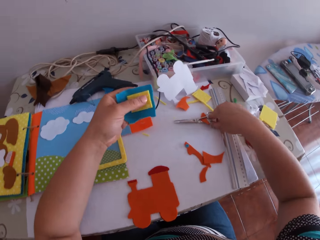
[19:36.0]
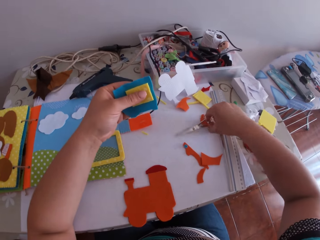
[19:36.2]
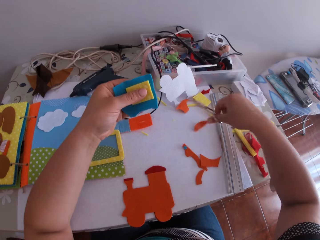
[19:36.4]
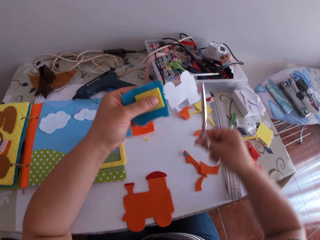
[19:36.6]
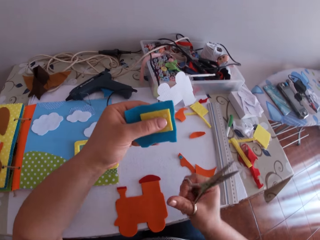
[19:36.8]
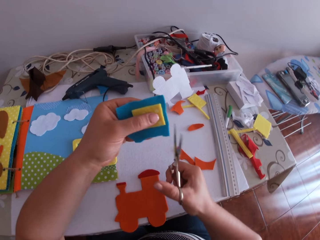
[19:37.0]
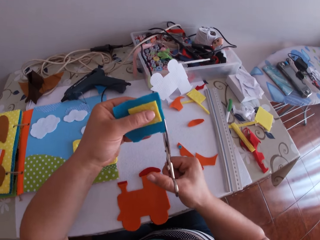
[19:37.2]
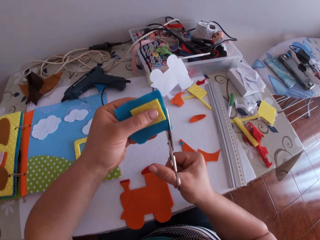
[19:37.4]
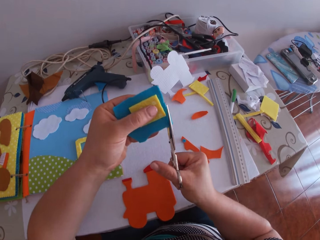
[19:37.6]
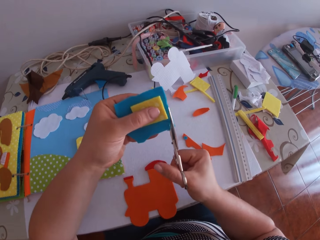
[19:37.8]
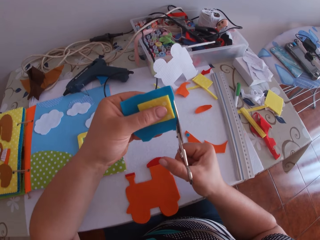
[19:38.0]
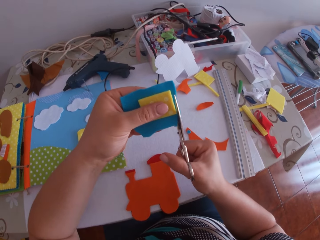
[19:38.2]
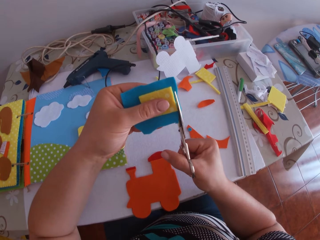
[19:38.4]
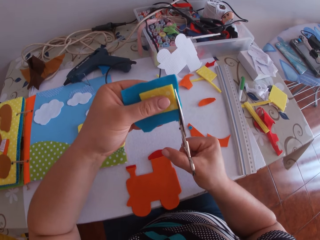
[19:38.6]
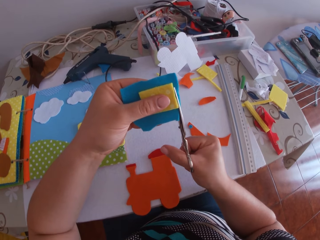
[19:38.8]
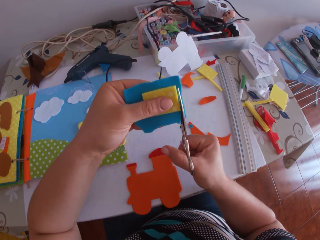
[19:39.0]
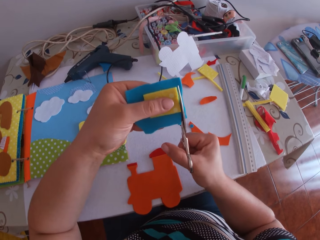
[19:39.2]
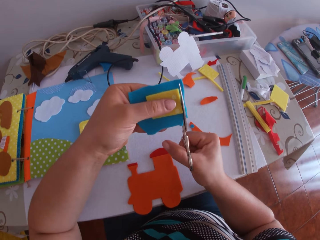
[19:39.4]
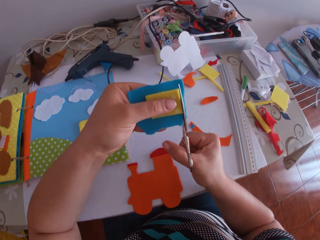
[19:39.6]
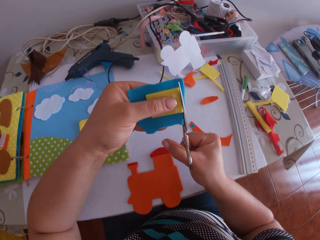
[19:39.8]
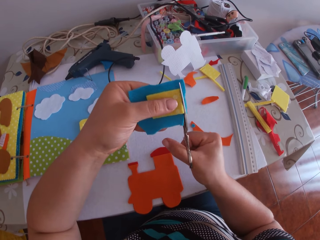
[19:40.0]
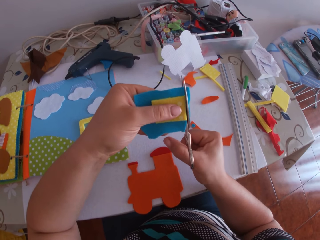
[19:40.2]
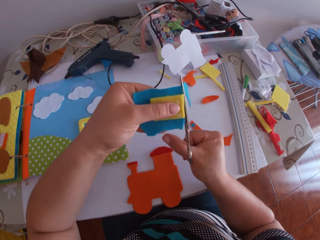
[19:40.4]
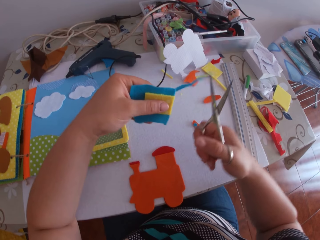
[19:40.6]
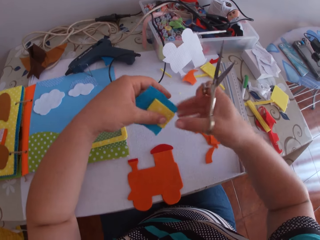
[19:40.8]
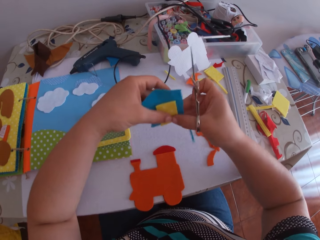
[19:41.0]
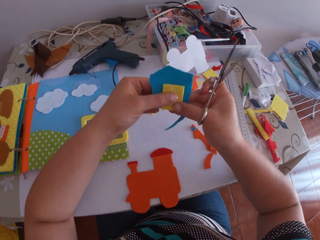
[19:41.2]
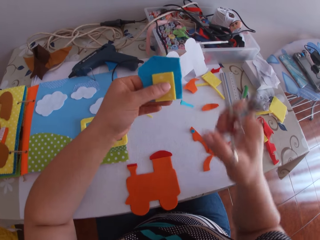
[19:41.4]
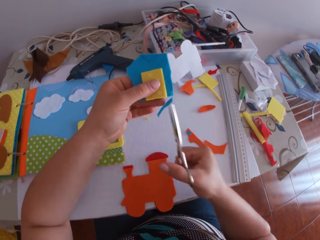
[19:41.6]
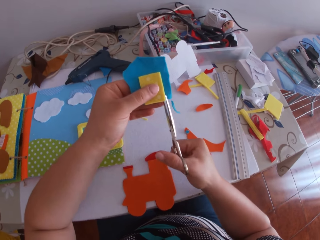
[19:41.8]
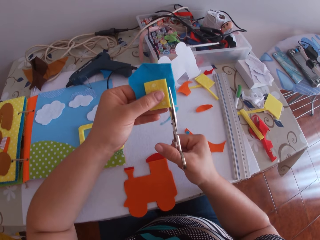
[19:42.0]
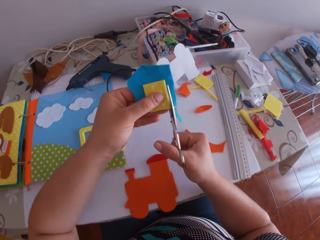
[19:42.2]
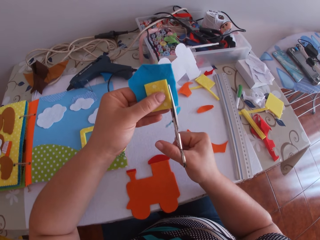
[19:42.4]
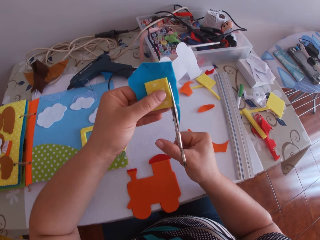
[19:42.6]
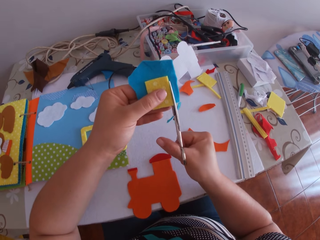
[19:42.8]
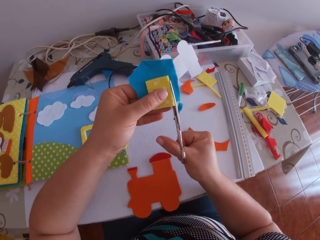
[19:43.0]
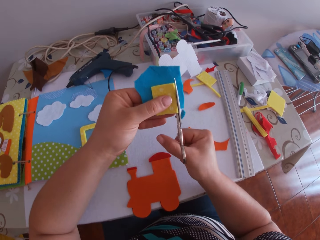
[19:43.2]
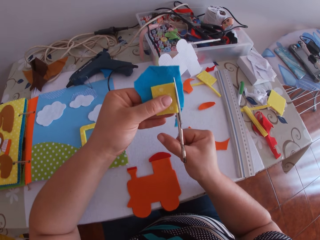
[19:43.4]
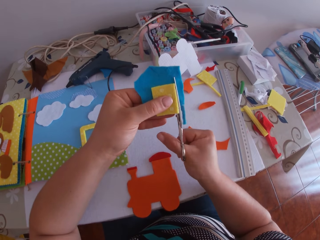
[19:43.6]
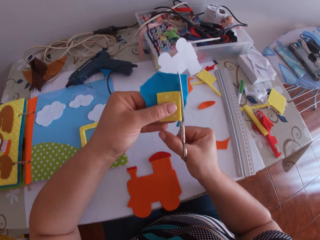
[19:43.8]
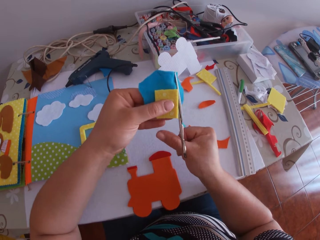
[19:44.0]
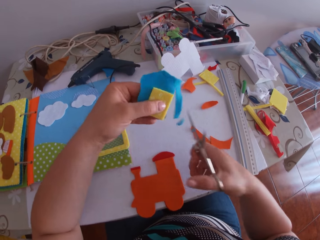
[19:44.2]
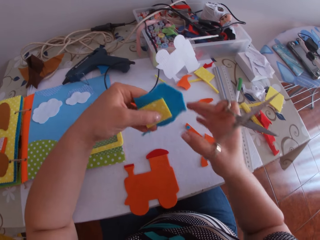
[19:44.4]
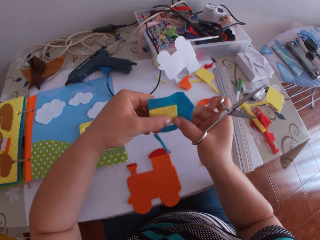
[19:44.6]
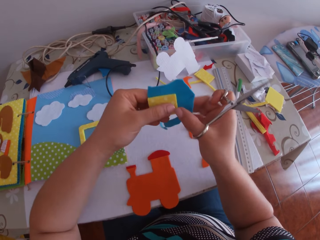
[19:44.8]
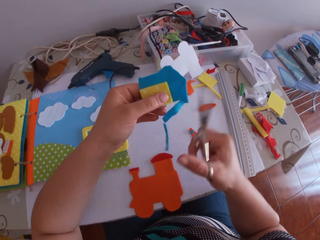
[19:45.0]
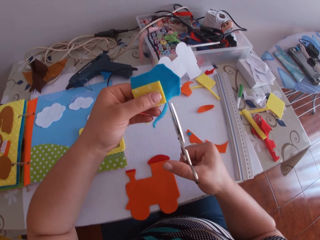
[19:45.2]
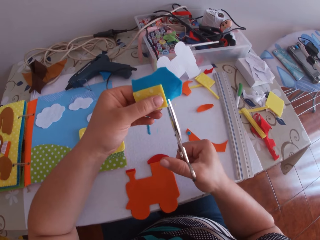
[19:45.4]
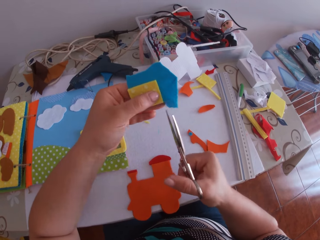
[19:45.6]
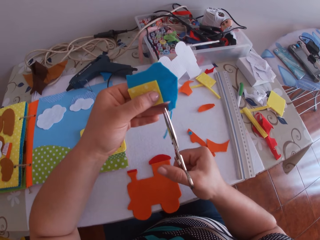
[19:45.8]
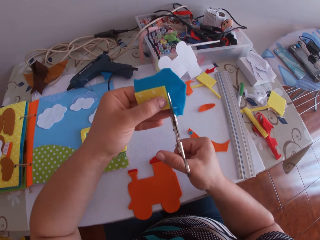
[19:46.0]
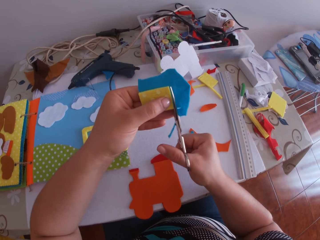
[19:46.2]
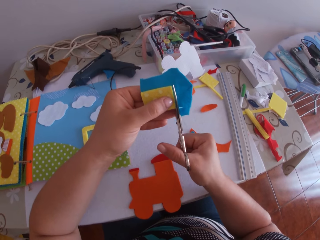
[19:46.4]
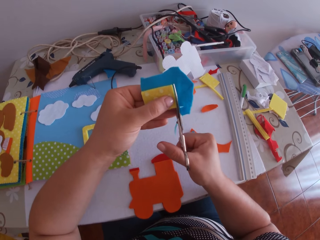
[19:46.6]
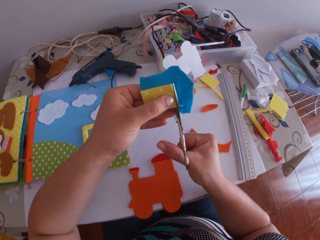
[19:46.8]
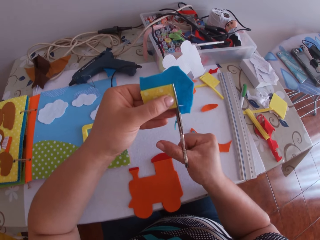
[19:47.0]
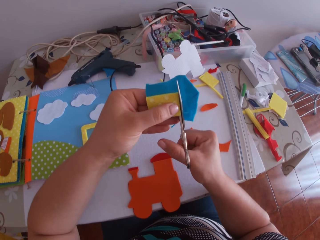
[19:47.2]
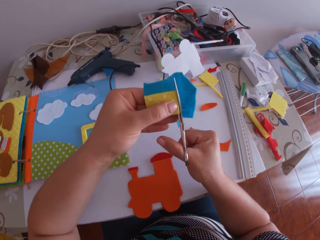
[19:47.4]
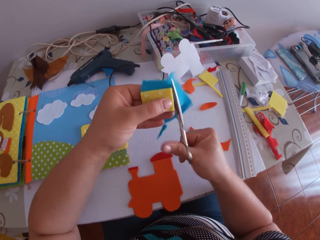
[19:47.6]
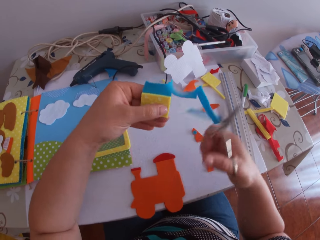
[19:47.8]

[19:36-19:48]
The camera wearer swings her hand. She picks the scissors on the table with her right hand. She holds the blue and yellow cardboard with her left hand. She swings her hand. She trims the blue cardboard or felt material with the scissors in her right hand. She swings her hand. She holds the felt material. She swings her hand. She cuts the felt material using the pair of scissors. She swings her hand. She holds the felt material. She swings her hand. She cuts the felt material using the pair of scissors.

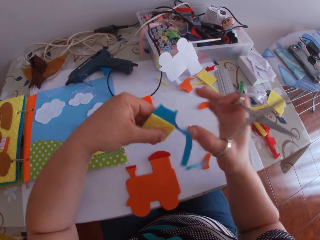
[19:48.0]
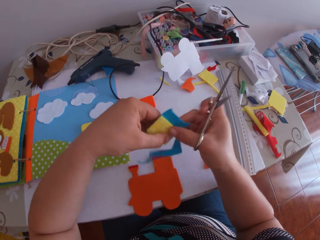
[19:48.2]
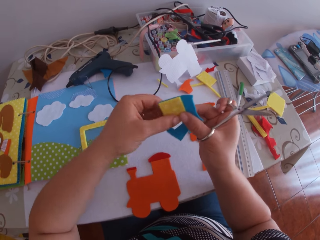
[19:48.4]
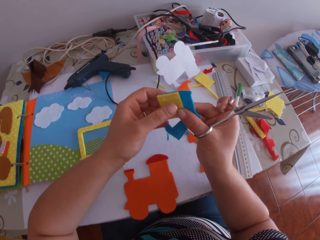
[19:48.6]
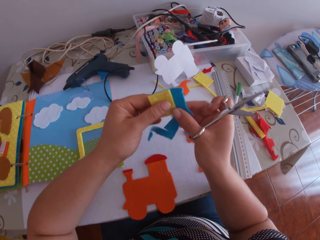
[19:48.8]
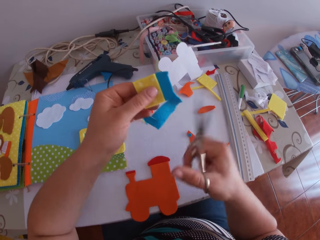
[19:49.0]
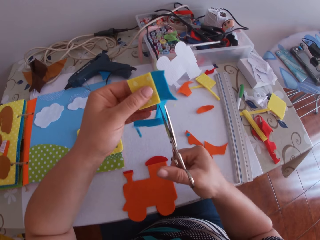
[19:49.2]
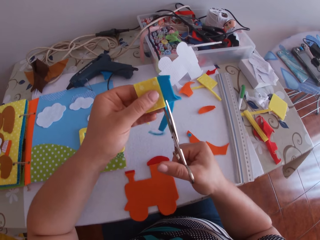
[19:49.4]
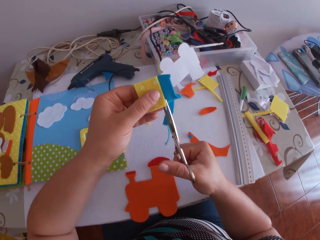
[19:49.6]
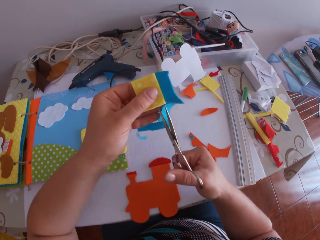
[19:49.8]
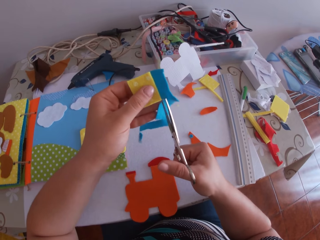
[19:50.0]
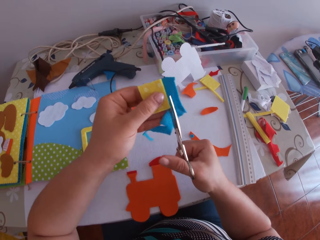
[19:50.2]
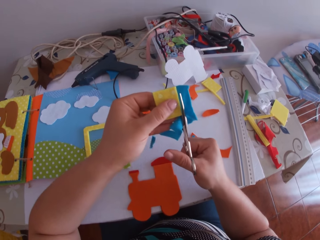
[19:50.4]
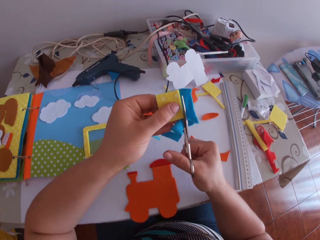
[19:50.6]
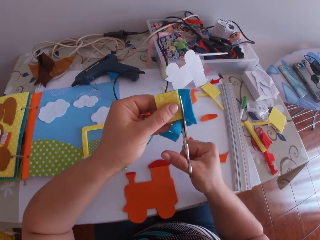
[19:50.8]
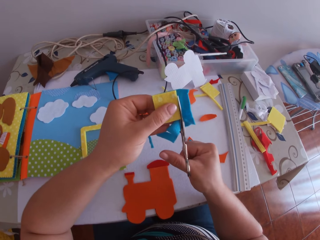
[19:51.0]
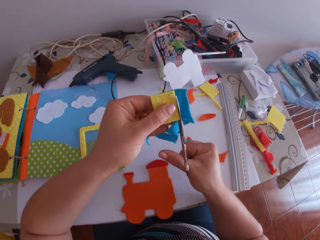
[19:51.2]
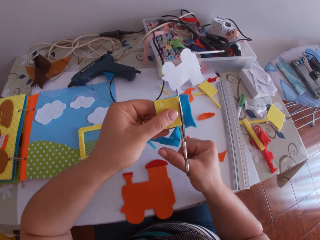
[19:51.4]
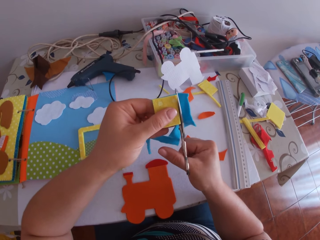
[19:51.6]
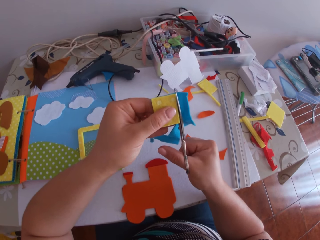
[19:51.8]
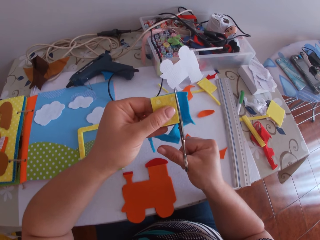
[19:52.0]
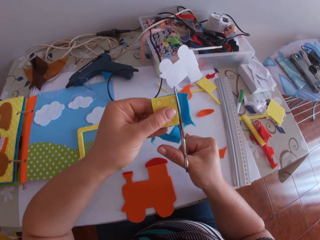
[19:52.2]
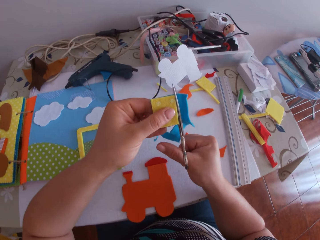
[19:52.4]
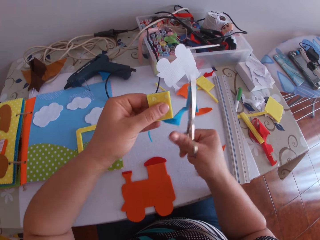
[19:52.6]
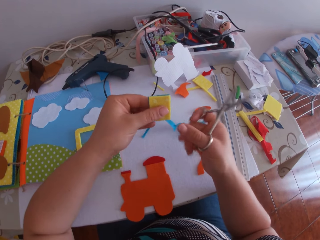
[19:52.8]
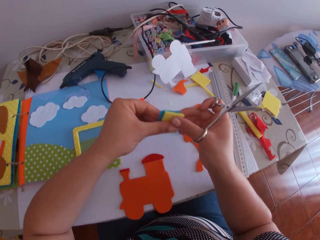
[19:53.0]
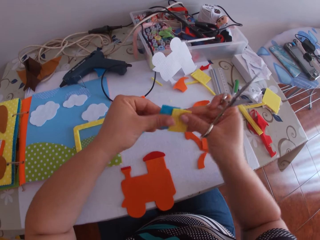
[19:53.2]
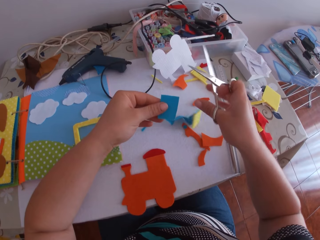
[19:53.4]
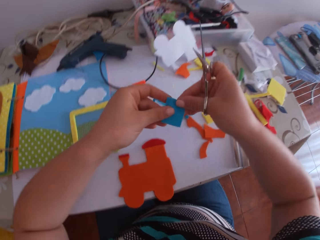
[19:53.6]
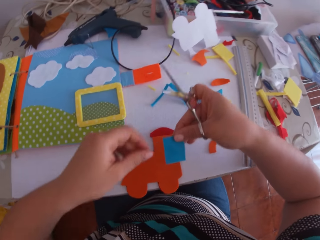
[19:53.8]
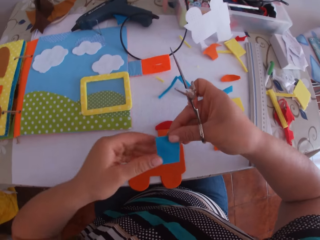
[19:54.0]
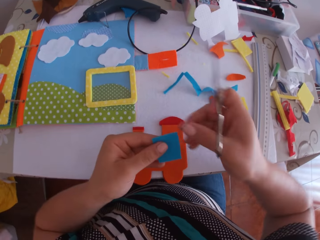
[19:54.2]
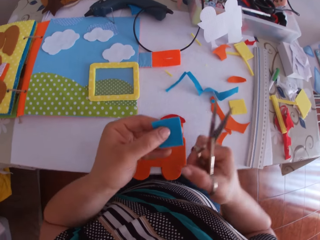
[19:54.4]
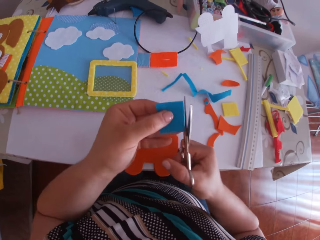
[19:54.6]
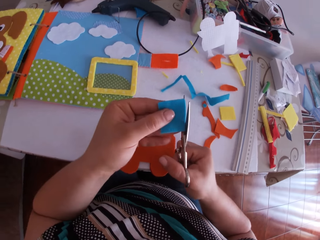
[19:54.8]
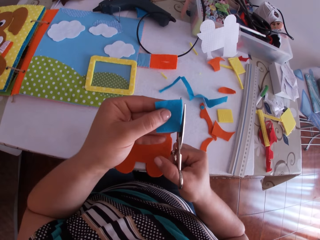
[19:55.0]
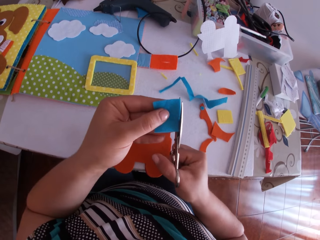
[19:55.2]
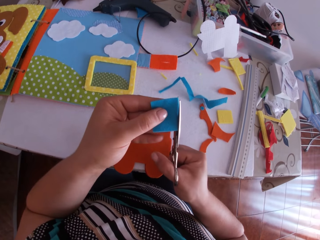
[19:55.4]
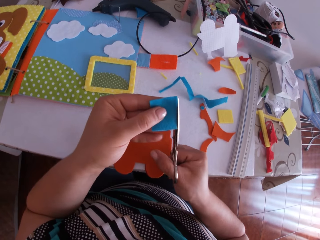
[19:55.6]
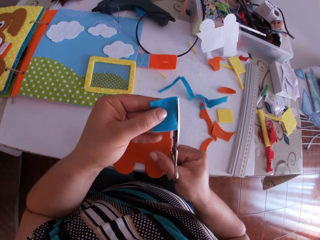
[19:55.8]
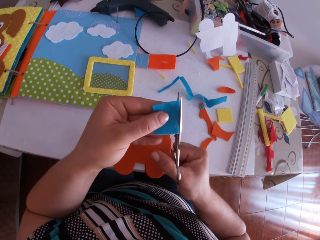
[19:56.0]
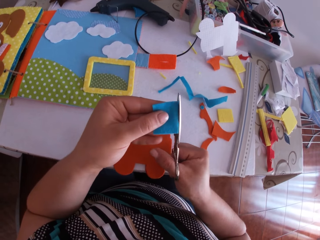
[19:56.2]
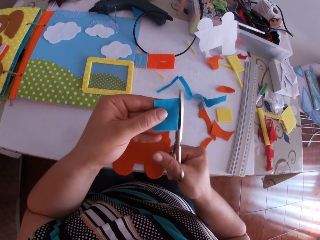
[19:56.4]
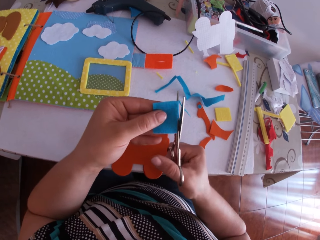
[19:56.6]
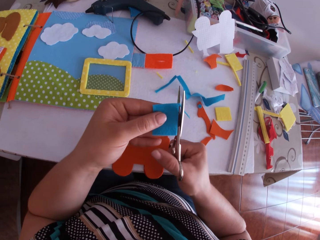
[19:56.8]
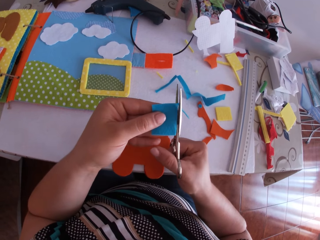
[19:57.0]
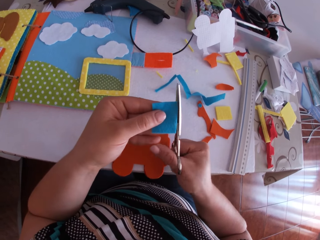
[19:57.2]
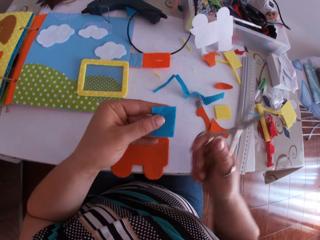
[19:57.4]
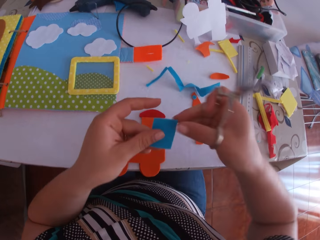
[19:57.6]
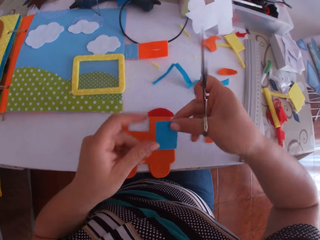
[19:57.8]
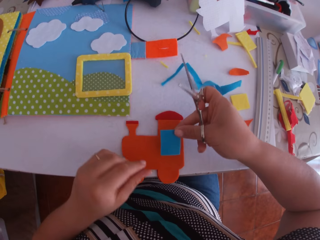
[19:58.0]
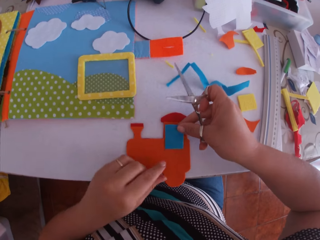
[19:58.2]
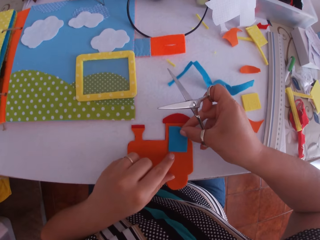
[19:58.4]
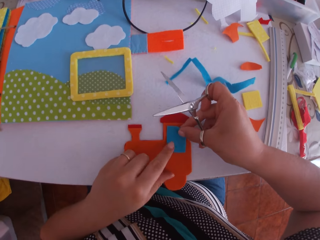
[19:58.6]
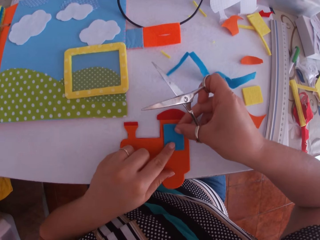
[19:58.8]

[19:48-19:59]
The camera wearer swings her hand. She turns the felt material. She swings her hand. She cuts the felt material using a pair of scissors. She swings her hand. She holds the felt material. She drops the yellow cardboard on the table with her right hand. She swings her hand. She swings her hand again. She holds the felt material. She trims the blue cardboard with the scissors in her right hand. She swings her hand. She holds the felt material. She swings her hand. She places the blue cardboard on the cardboards with her right hand.
